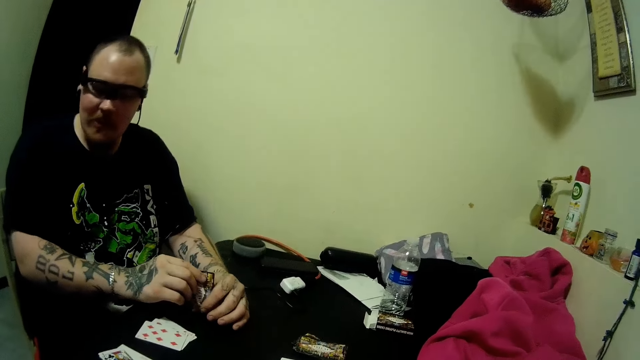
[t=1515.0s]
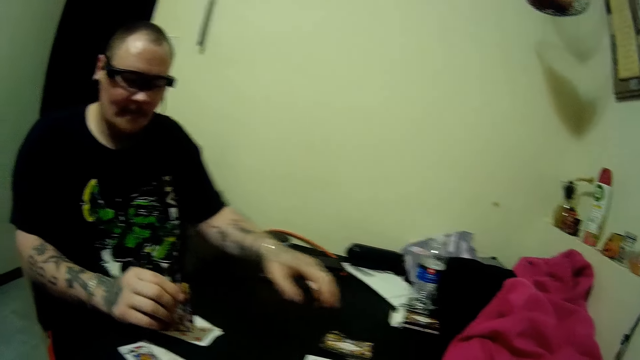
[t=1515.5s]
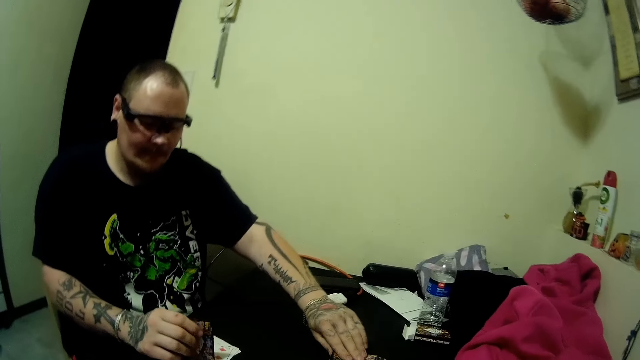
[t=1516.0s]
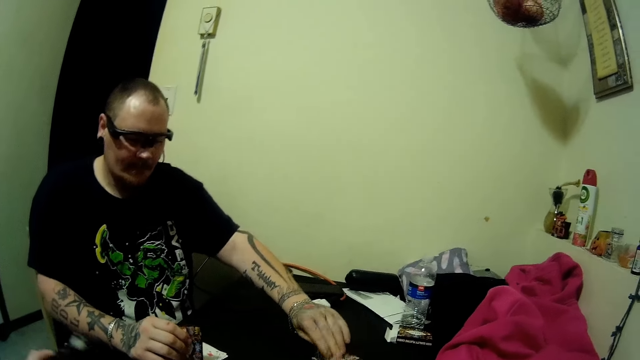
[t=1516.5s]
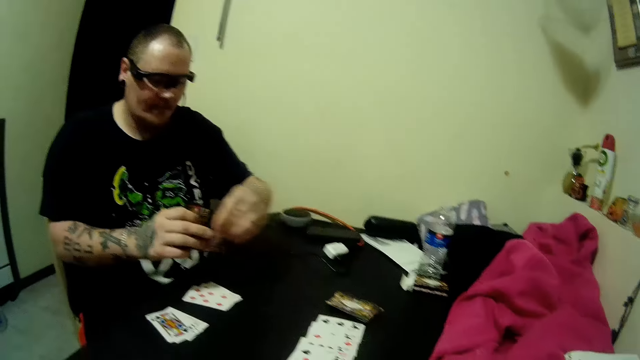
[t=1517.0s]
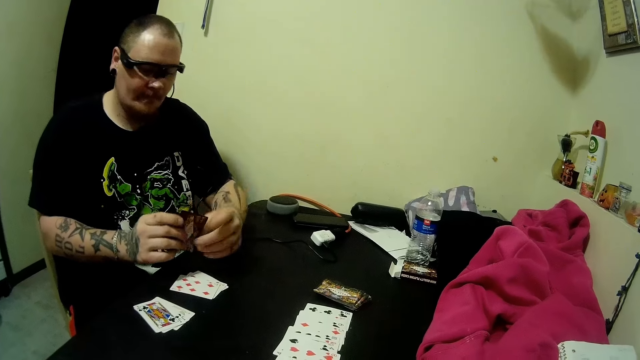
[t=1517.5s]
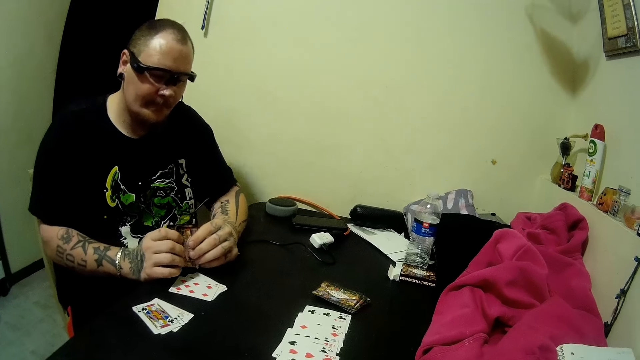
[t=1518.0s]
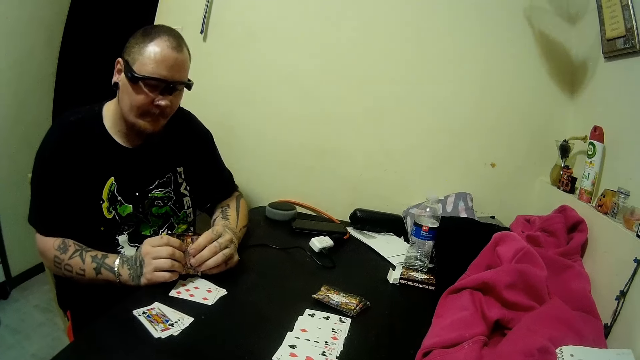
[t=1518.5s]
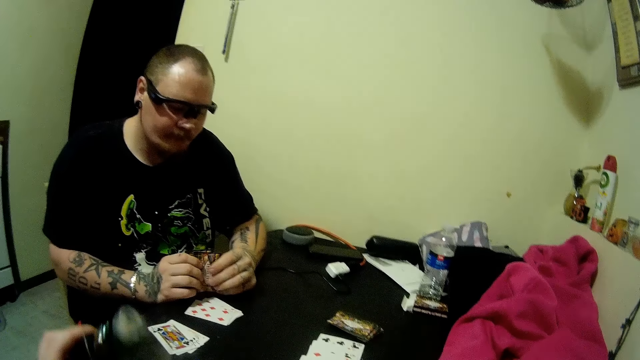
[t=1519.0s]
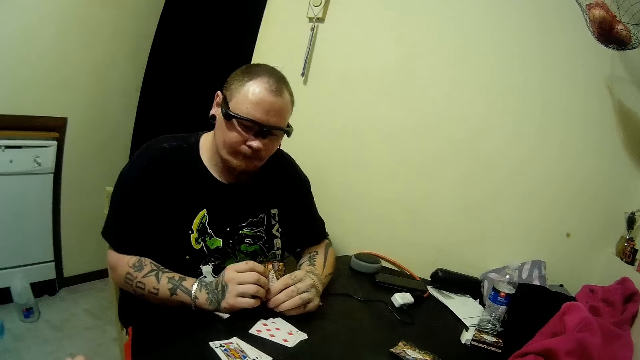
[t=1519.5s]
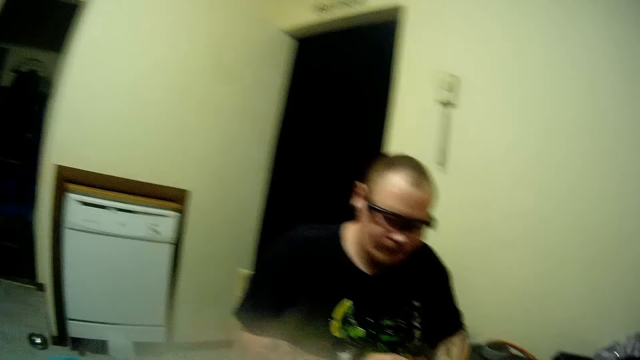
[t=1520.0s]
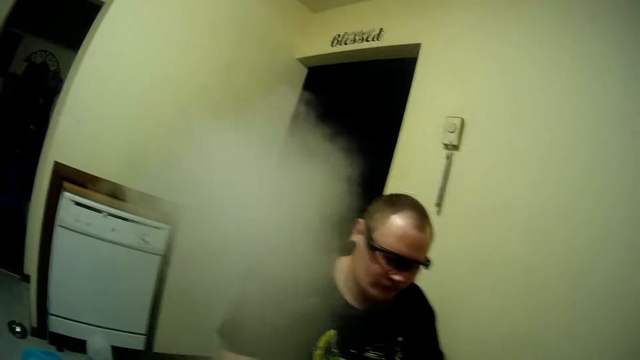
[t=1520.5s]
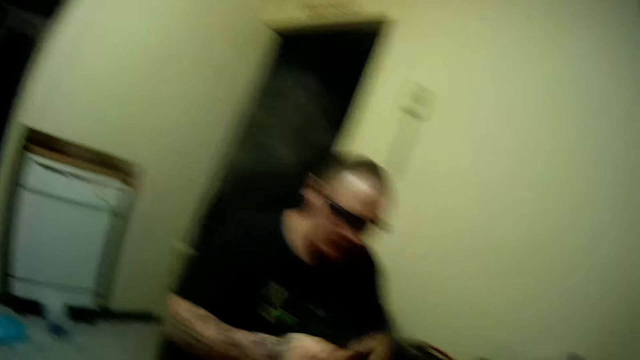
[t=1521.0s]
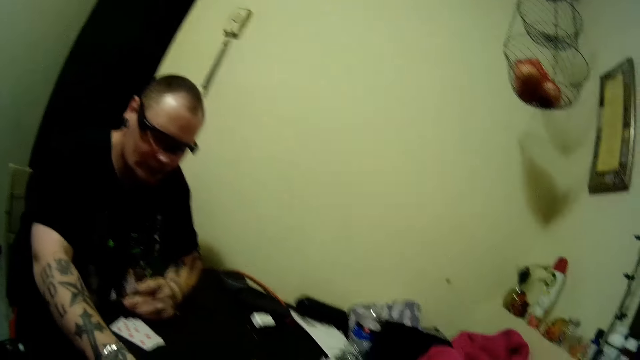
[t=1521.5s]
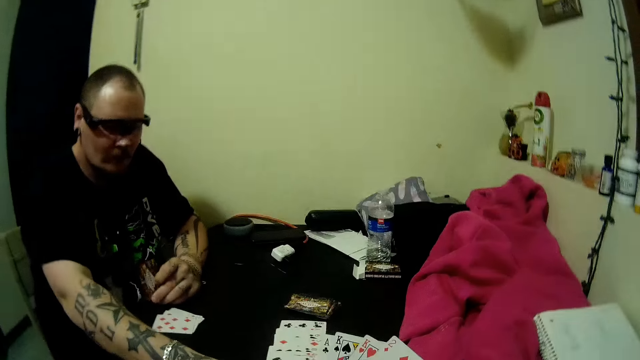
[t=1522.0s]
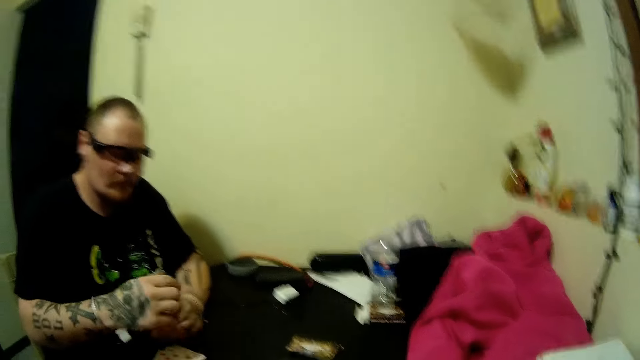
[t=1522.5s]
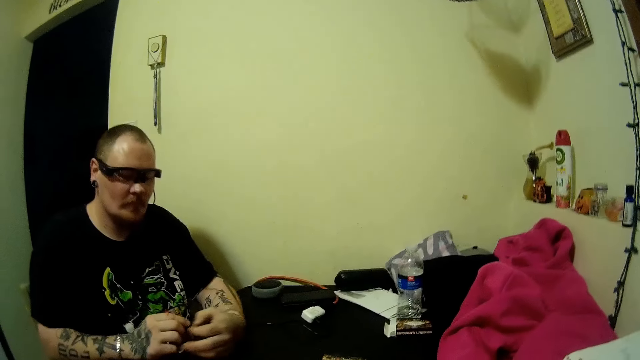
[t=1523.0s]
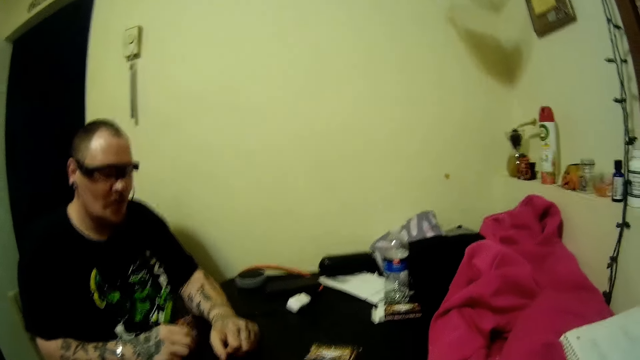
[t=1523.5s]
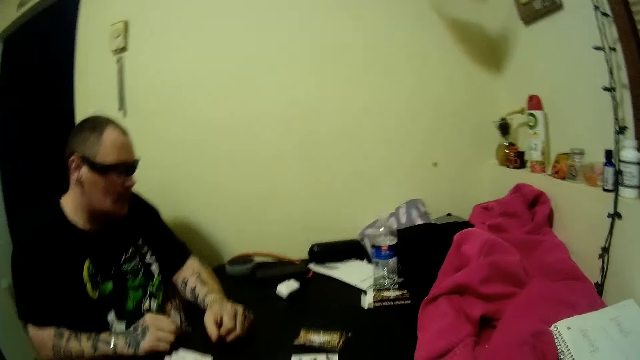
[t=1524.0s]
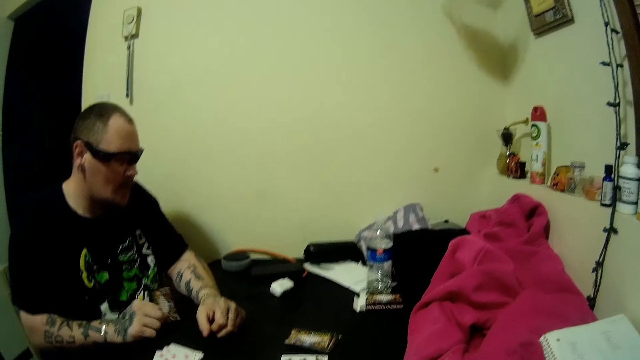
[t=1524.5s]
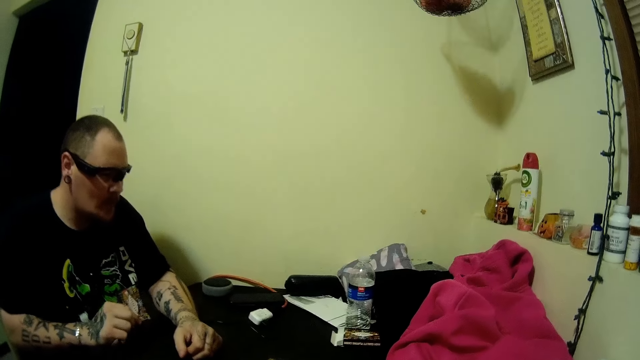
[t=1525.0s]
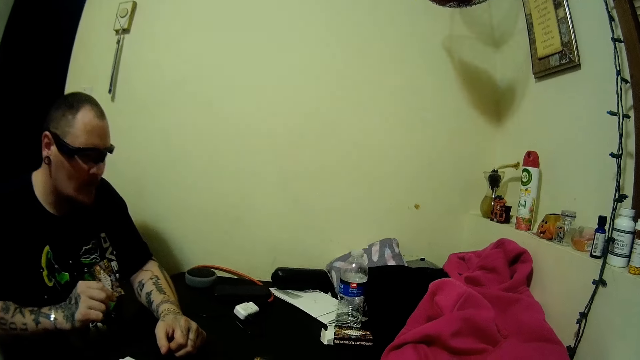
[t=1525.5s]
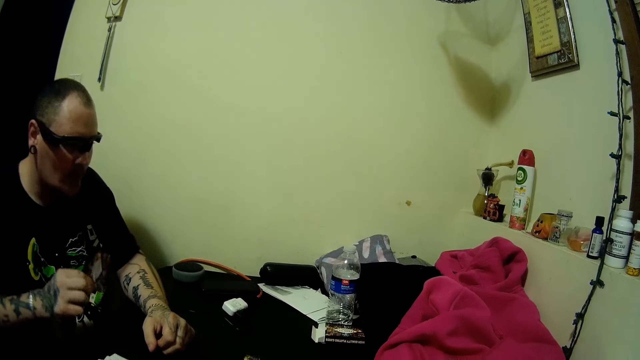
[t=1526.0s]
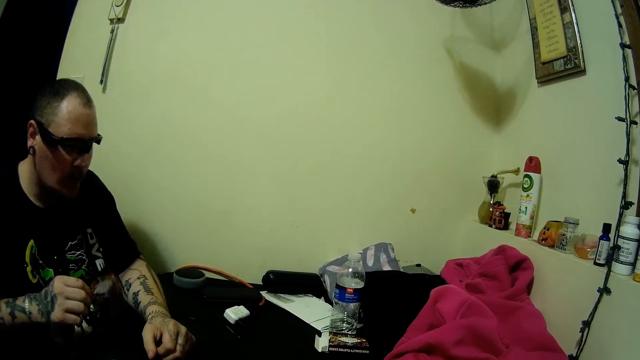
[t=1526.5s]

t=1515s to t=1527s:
A man passes the card to his right hand. He picks up a card on the table. The camera wearer picks up the bottle bong on the table and drops the bottle bong on the table. They move the smoking pipe. The man touches the card on the table. He hits the card in his hand on the table.

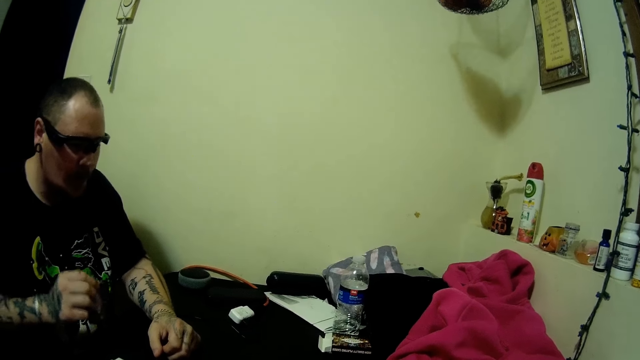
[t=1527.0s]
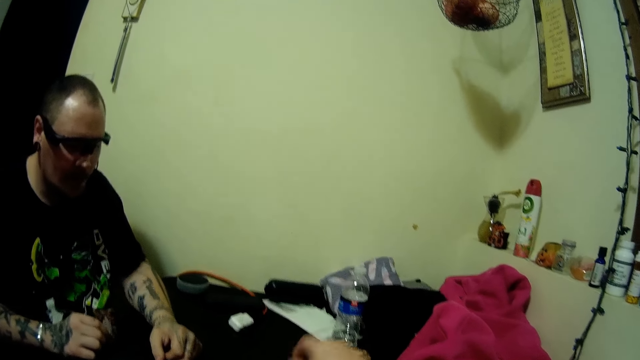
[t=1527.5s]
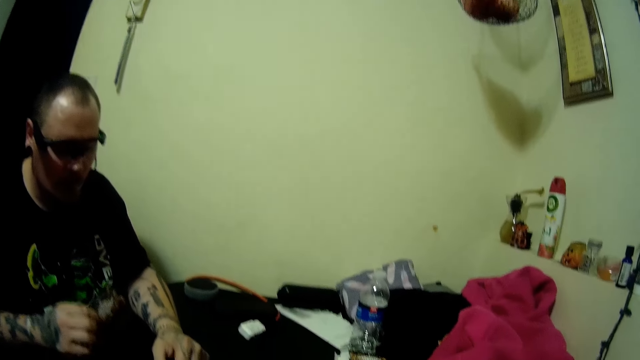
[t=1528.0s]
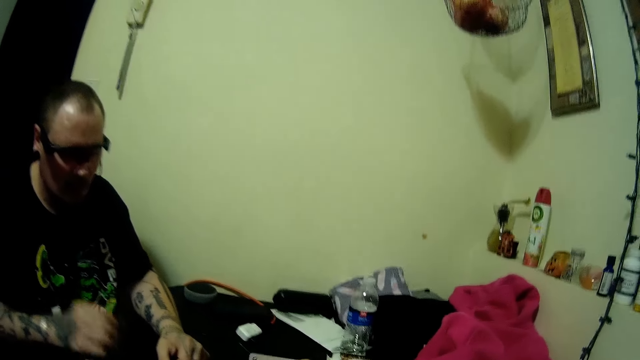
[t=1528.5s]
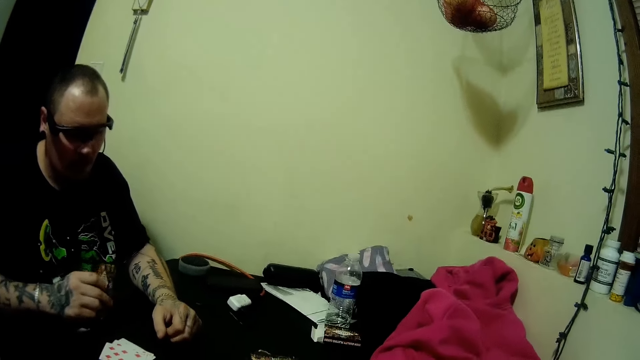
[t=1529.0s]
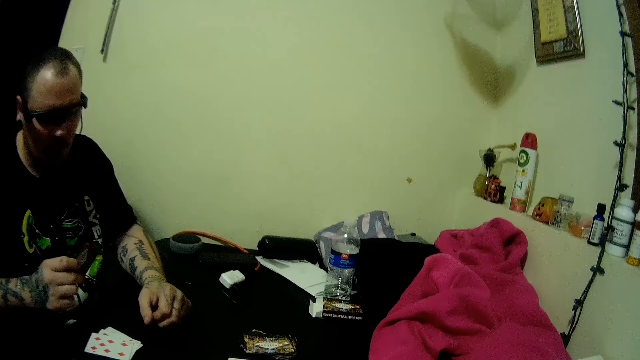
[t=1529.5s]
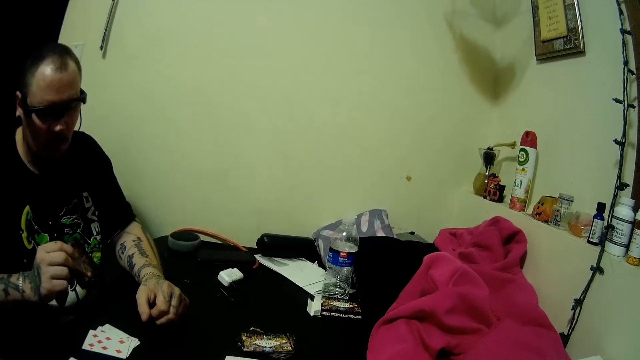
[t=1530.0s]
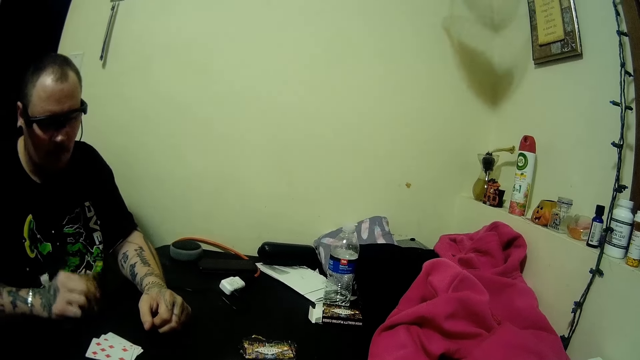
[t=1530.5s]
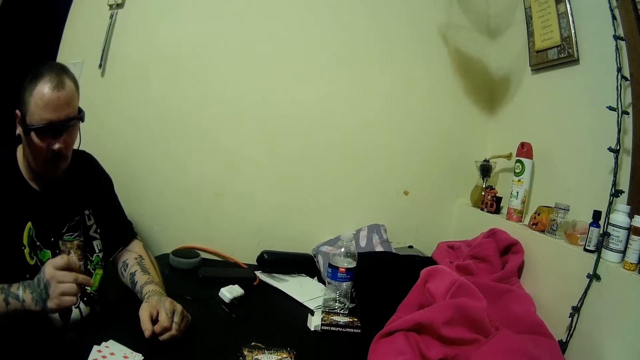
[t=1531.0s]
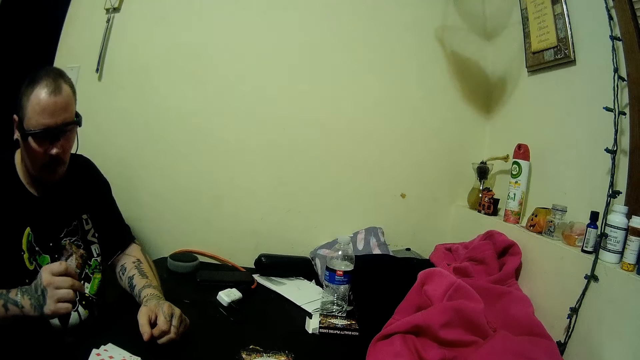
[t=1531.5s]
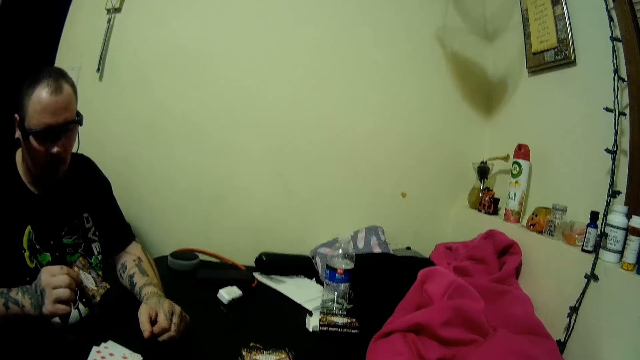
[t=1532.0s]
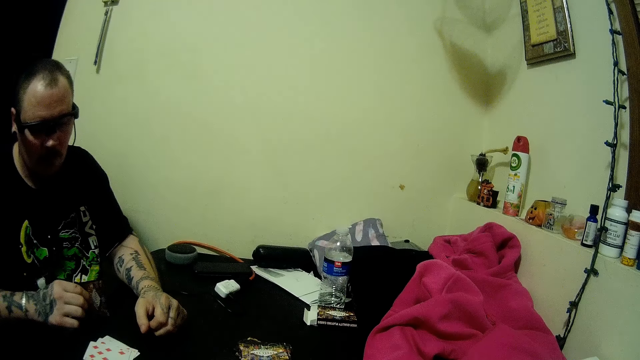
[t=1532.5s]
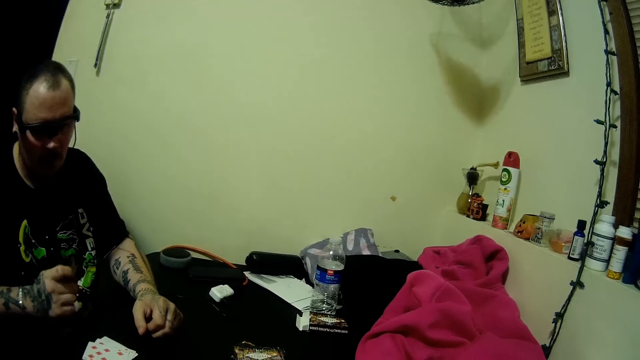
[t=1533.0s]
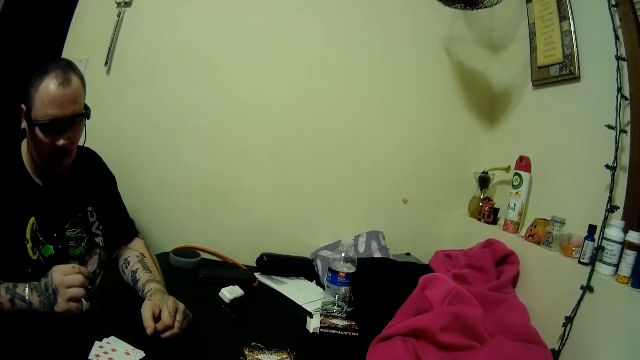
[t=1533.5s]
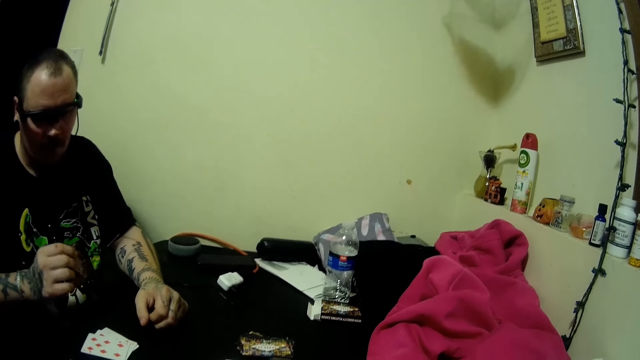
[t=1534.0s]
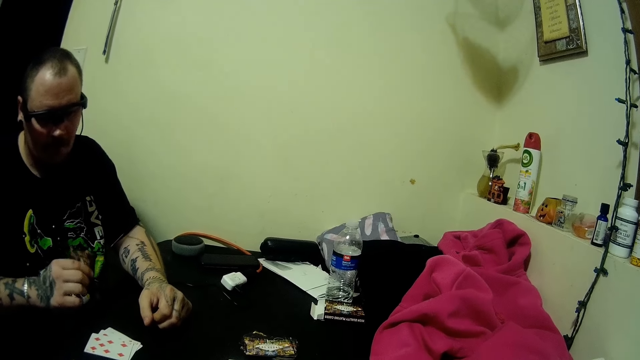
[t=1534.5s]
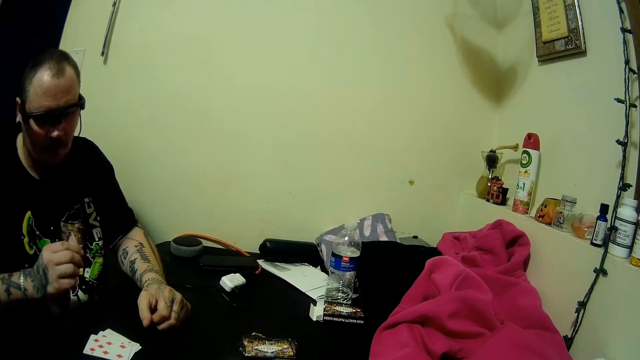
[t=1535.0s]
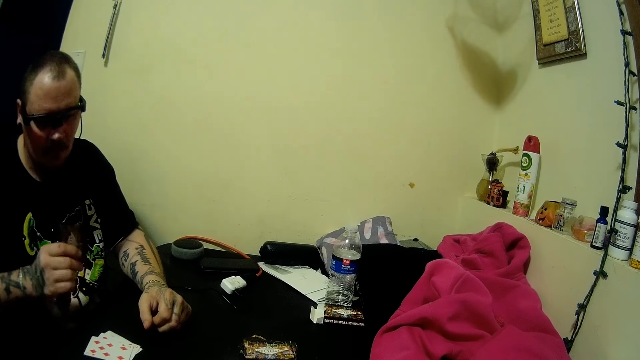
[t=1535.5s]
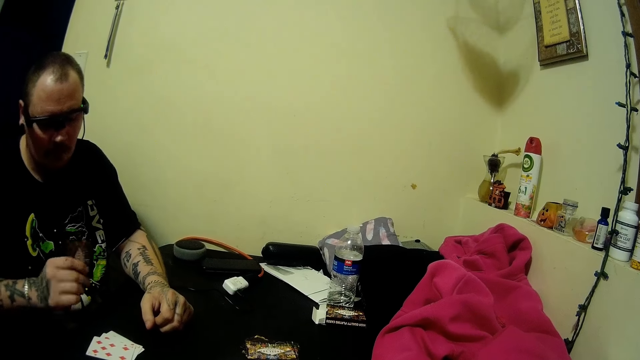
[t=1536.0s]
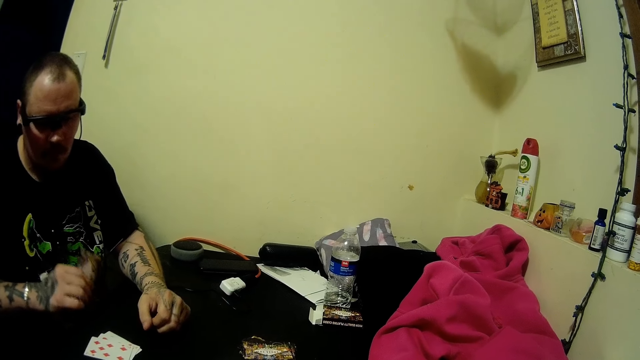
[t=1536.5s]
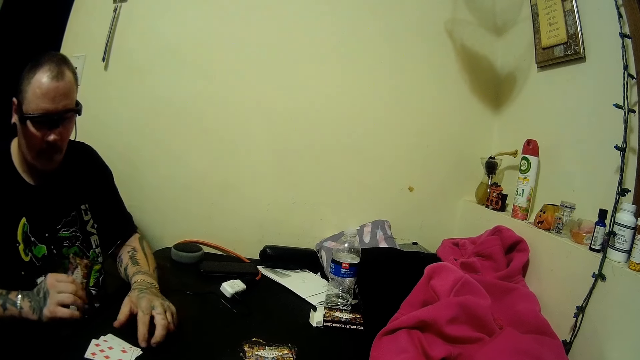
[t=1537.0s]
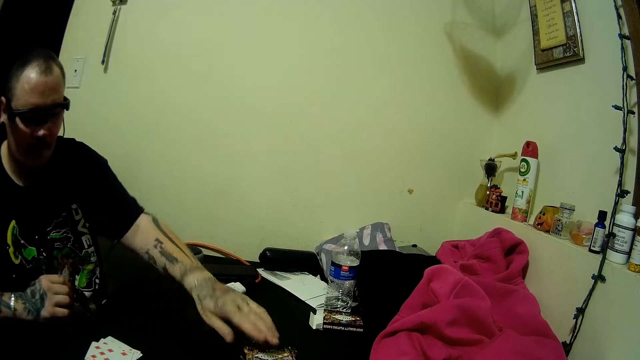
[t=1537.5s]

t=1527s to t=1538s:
A man hits the card in his hand on the table. The camera wearer takes the playing card. The man looks at the playing card.
